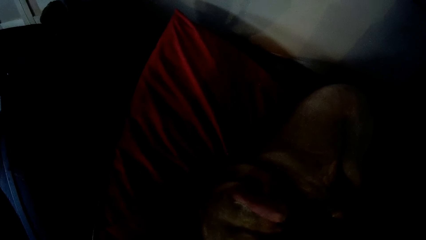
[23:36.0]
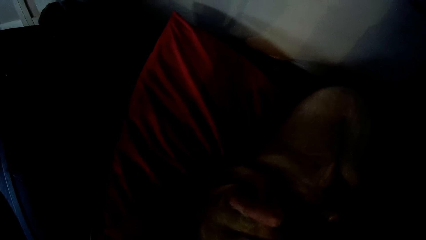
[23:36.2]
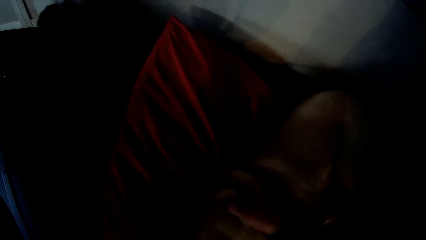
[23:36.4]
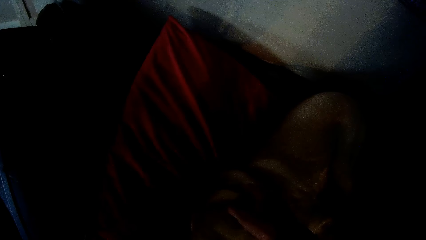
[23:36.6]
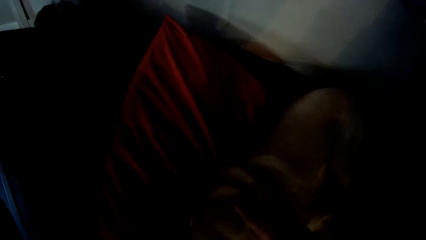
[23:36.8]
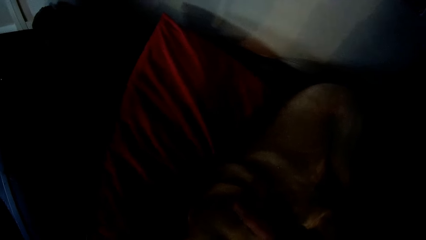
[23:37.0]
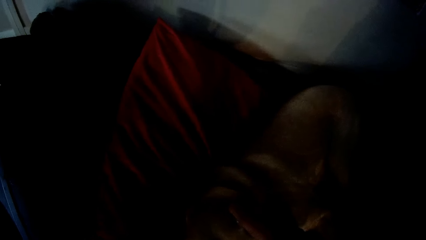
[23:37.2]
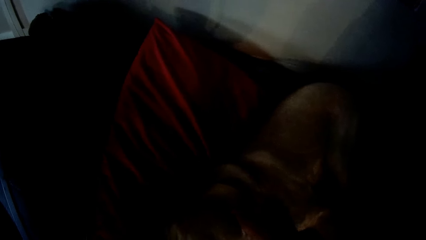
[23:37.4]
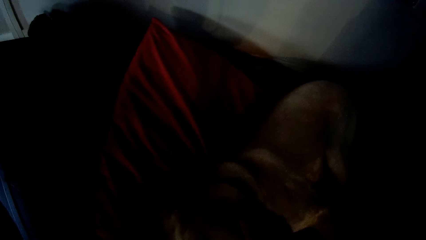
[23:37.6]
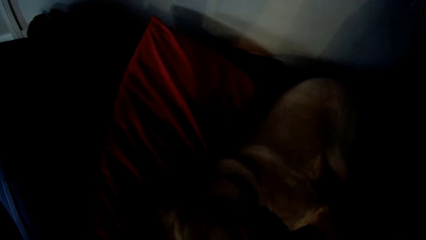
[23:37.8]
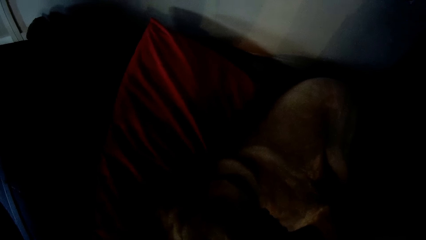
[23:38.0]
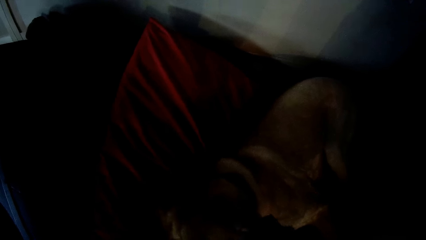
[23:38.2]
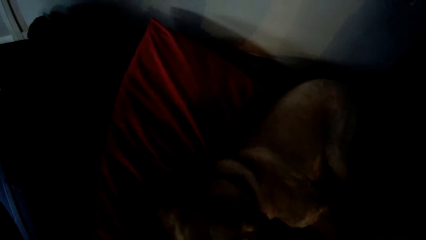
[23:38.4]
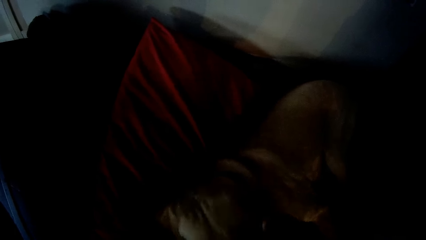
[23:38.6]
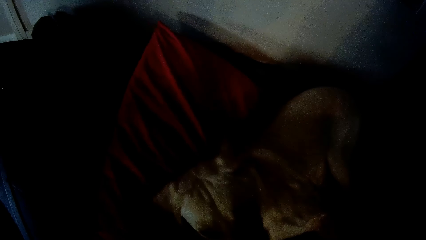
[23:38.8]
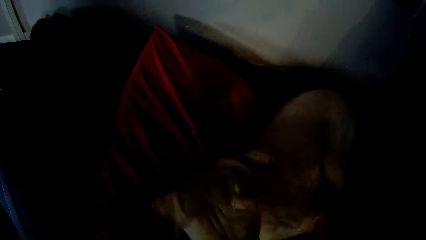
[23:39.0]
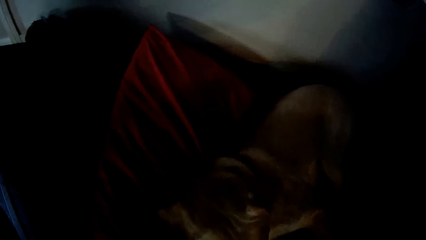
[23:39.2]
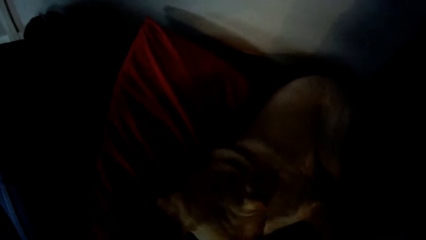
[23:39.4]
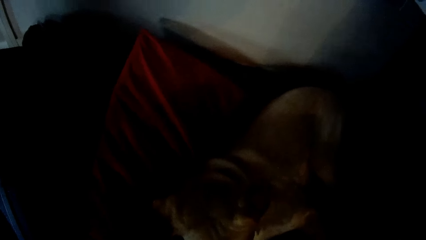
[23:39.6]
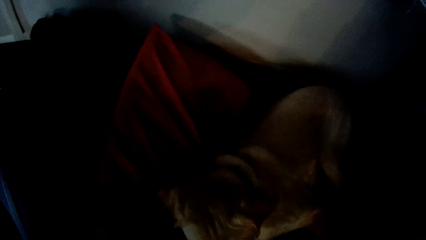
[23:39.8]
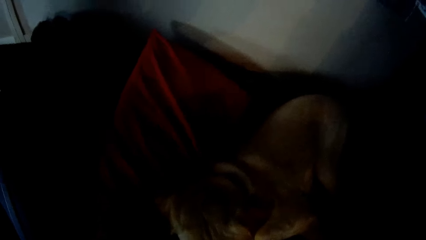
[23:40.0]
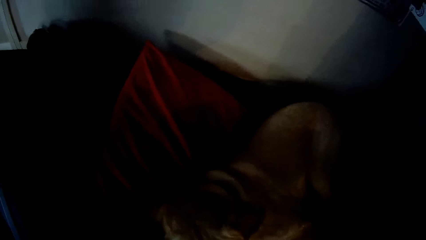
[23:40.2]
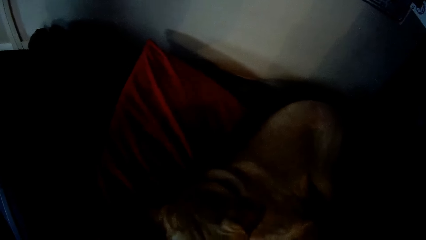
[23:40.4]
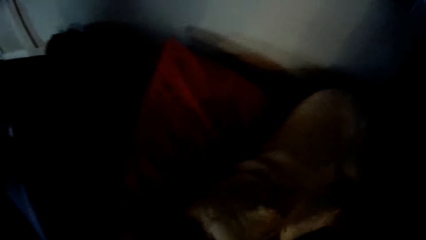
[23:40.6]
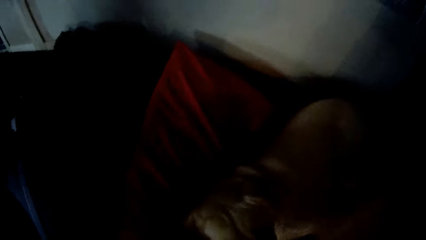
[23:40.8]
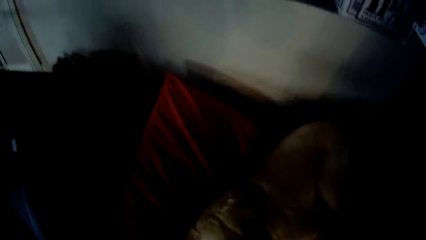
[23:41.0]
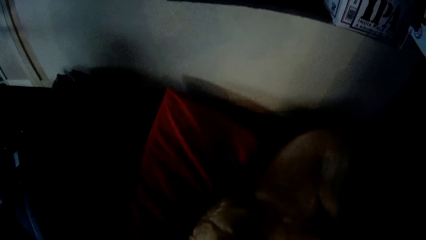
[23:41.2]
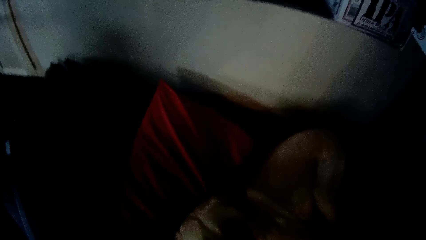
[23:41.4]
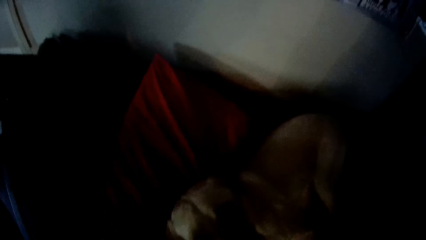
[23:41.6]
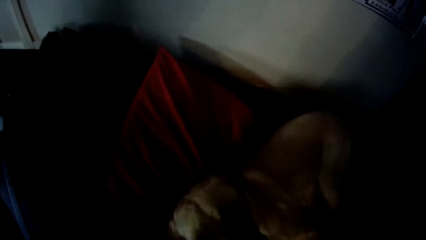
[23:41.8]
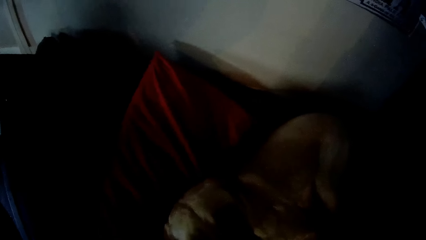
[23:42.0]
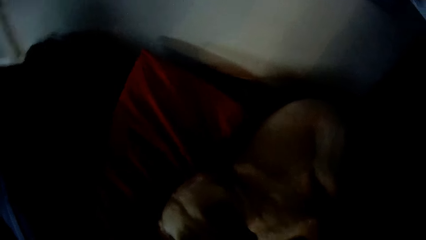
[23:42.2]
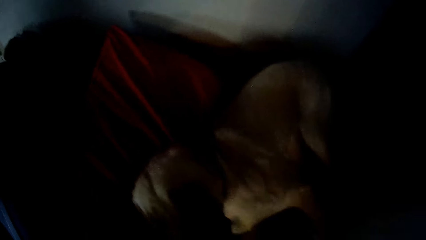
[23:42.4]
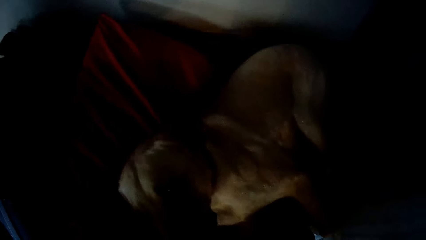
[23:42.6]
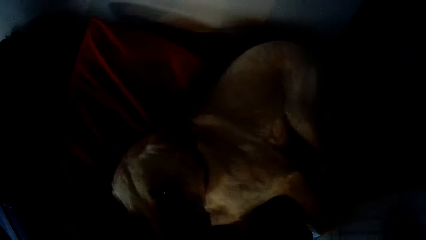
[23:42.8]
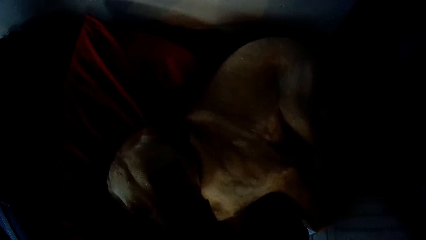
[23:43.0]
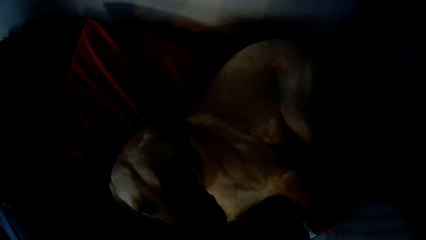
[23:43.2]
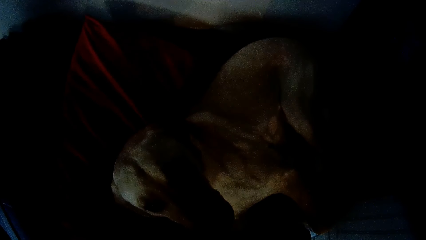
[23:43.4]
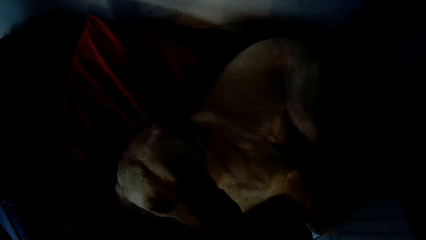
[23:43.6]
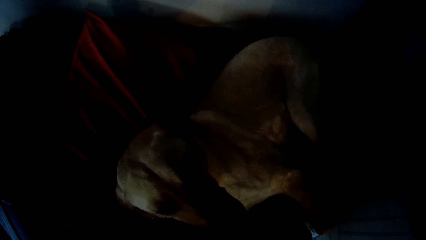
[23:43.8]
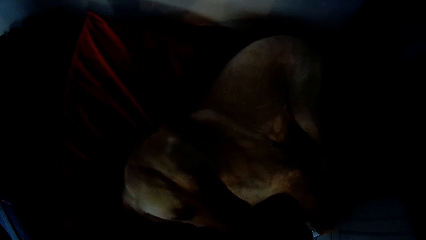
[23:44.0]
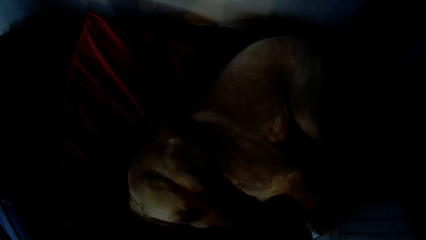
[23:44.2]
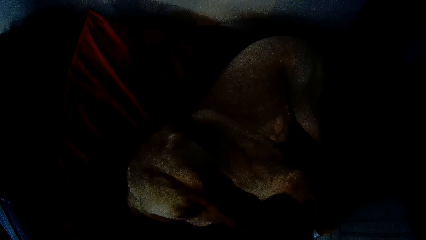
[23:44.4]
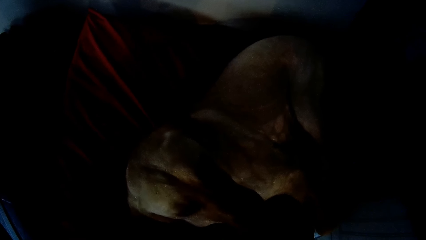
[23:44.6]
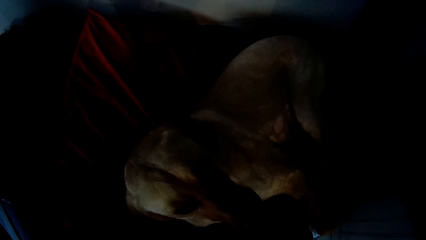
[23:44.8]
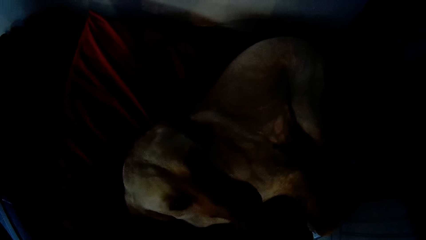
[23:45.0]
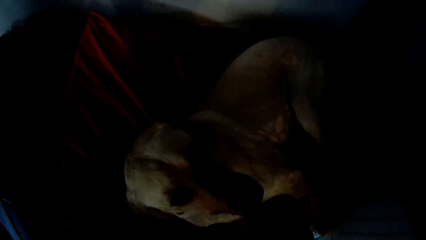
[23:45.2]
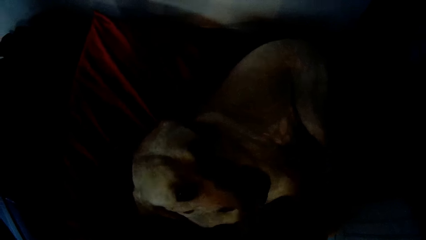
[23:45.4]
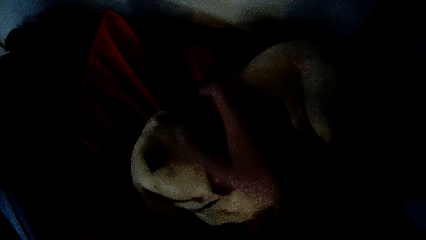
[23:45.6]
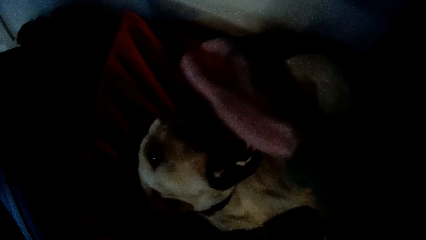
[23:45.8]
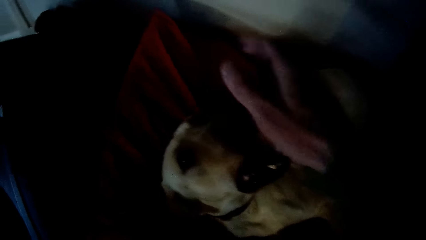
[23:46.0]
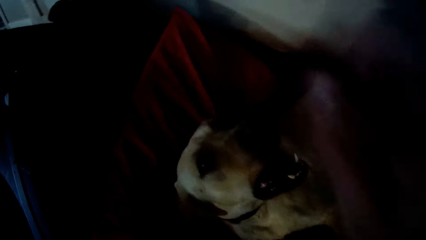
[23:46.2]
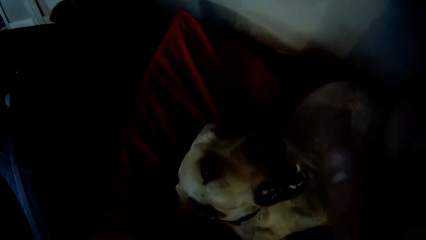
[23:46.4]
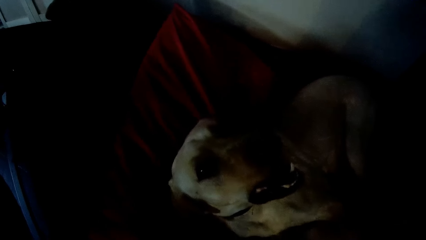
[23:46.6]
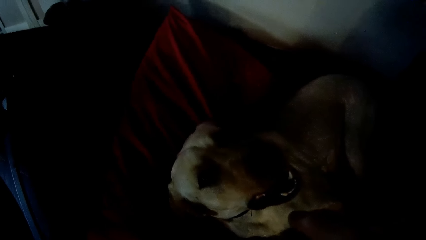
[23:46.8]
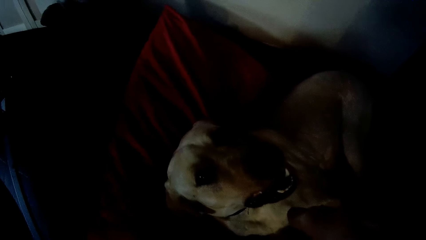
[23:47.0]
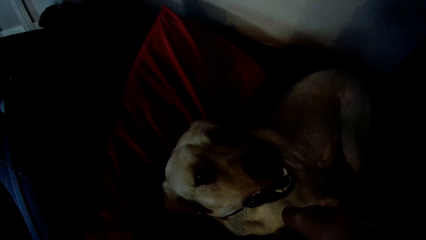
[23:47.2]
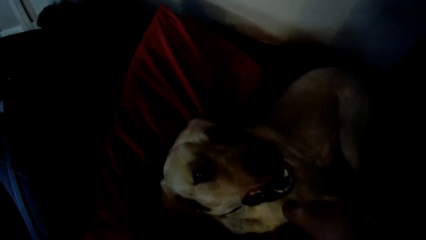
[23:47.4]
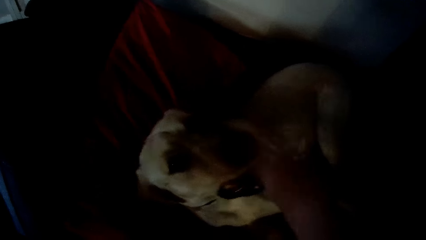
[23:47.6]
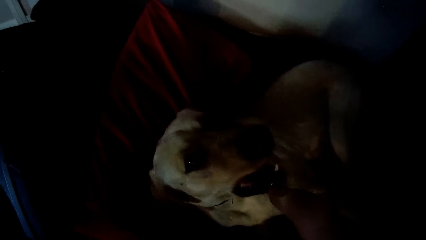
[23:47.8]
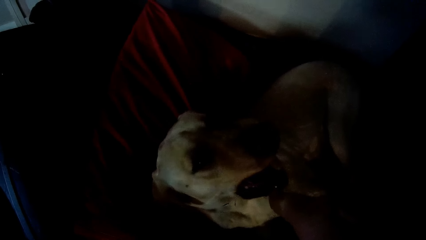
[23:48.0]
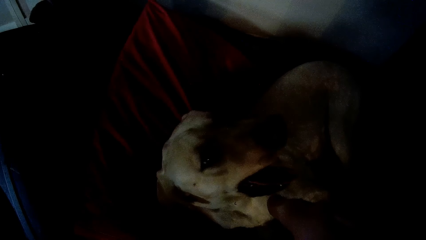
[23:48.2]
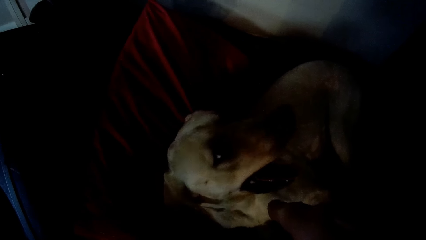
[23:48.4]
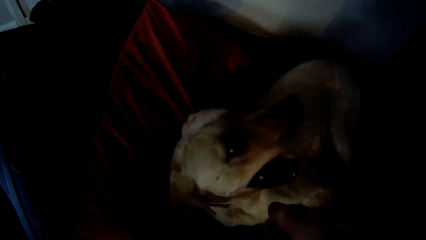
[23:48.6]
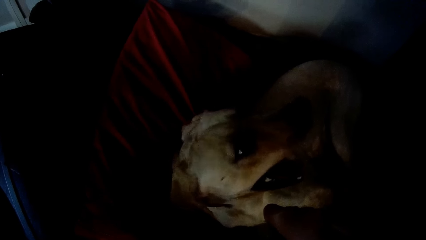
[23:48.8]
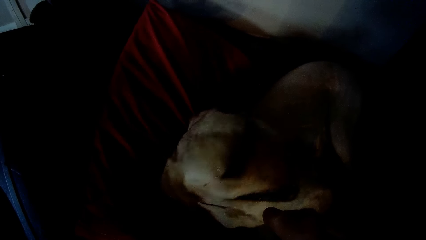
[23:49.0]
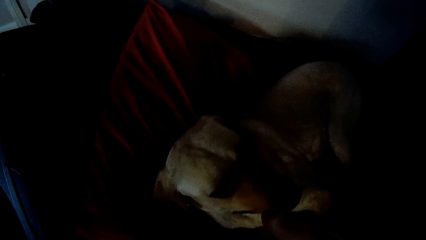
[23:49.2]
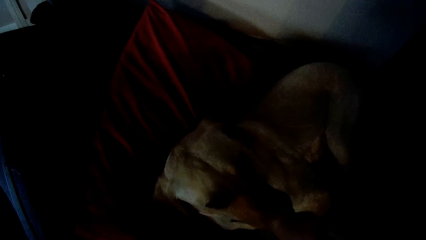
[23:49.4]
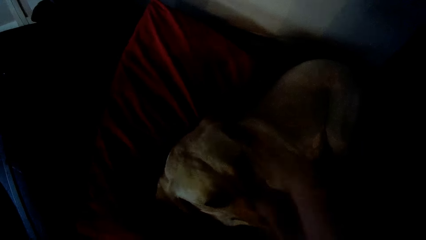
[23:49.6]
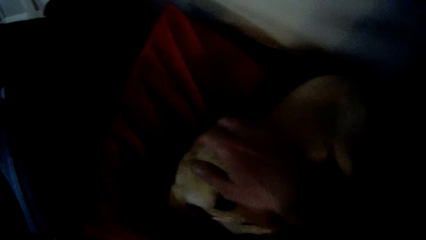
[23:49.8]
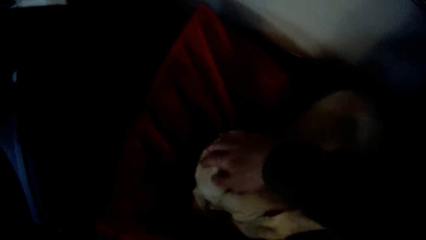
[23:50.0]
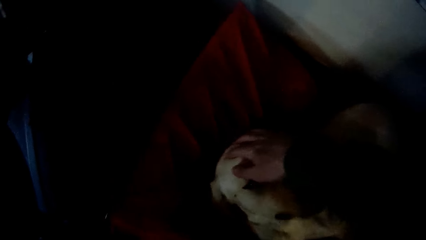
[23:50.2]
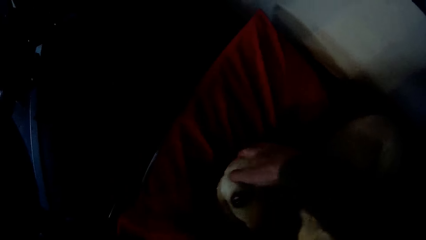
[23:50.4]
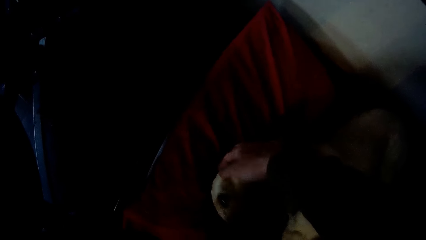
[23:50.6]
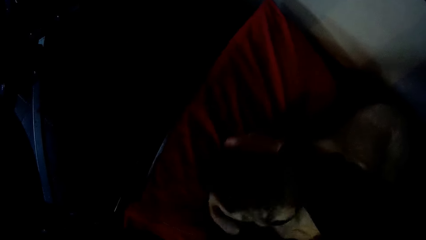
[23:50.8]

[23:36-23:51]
The camera wearer stares at the dog on the crate bed. He moves his hand on the dog's head. He scratches the dog with his hand.
